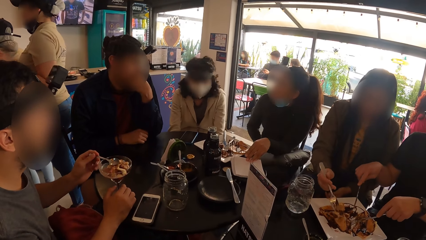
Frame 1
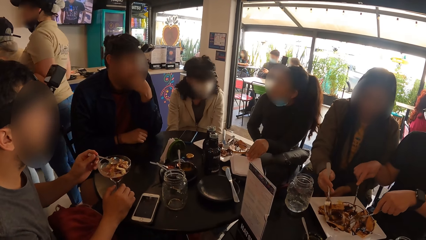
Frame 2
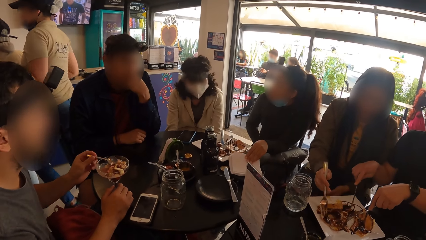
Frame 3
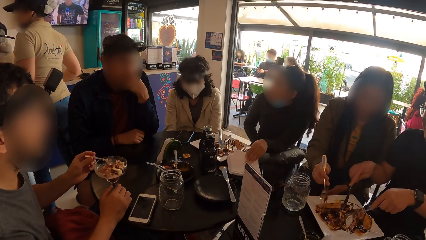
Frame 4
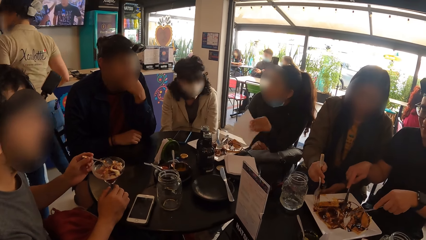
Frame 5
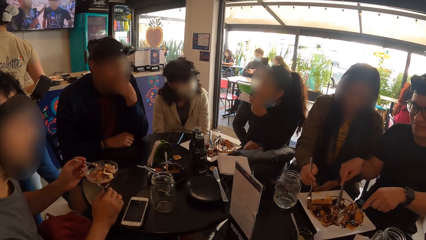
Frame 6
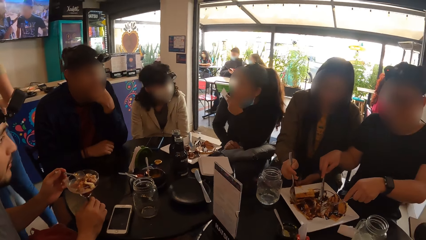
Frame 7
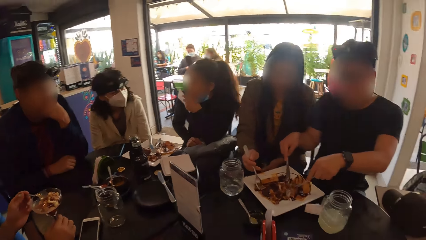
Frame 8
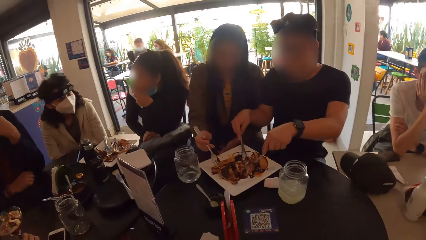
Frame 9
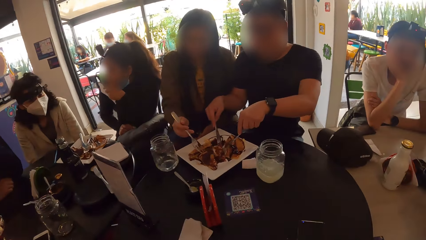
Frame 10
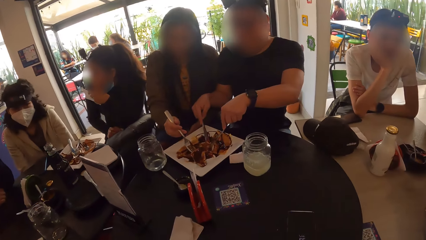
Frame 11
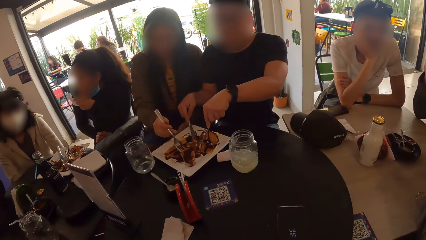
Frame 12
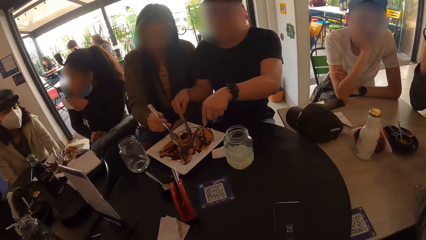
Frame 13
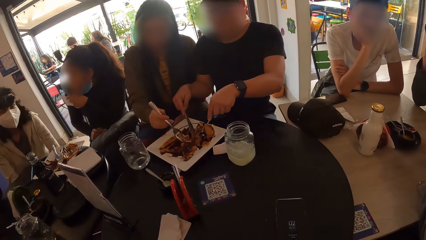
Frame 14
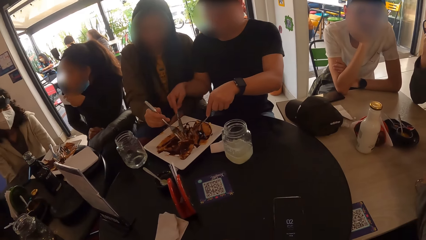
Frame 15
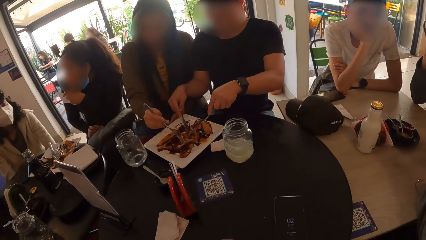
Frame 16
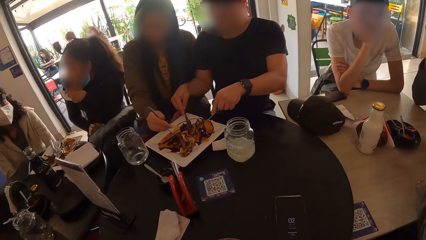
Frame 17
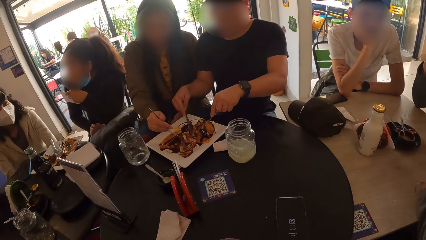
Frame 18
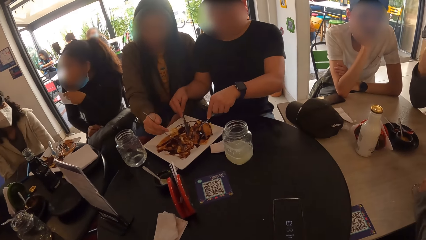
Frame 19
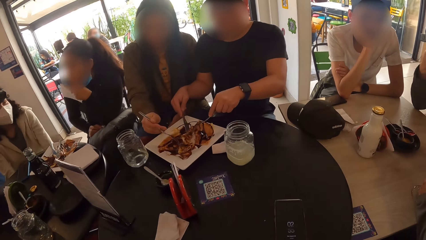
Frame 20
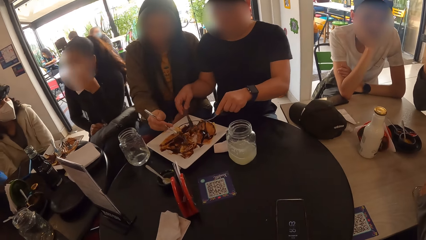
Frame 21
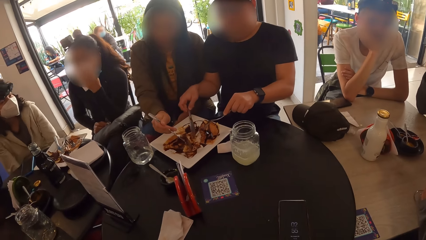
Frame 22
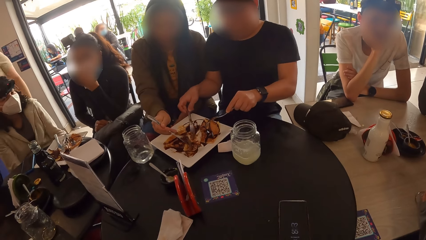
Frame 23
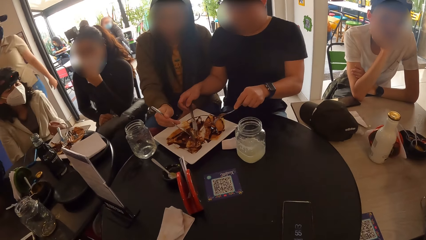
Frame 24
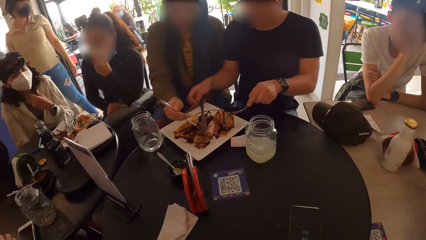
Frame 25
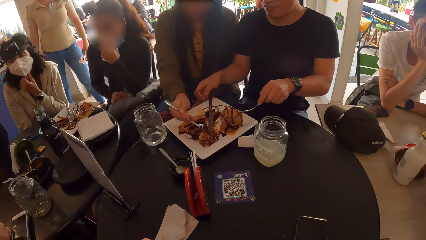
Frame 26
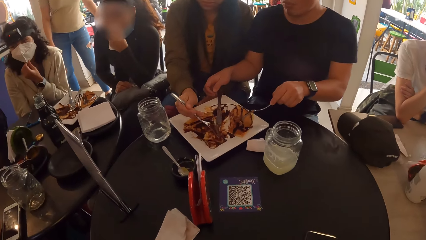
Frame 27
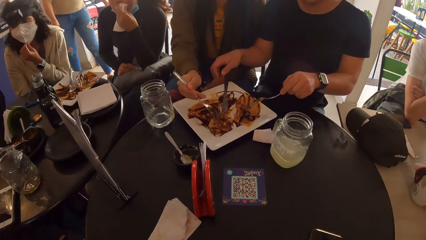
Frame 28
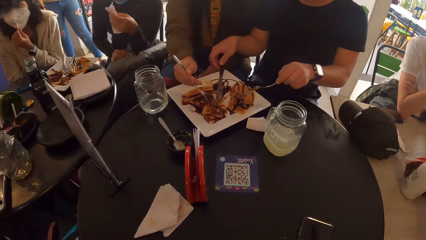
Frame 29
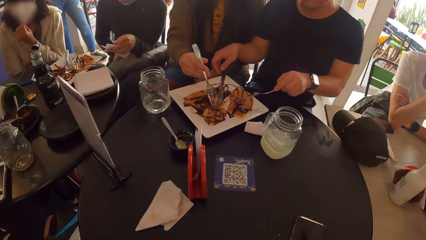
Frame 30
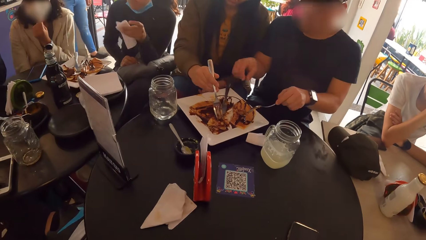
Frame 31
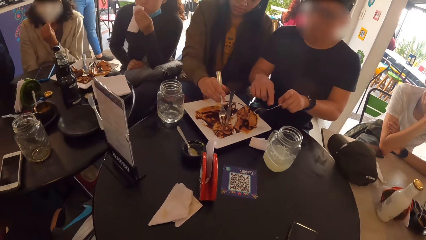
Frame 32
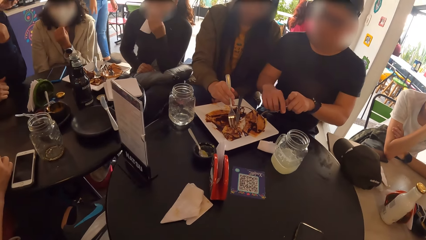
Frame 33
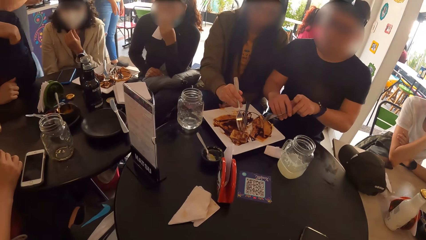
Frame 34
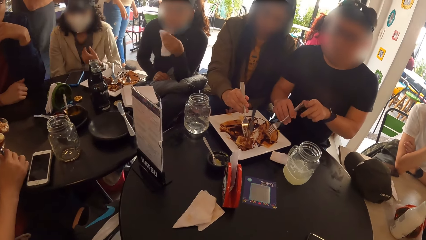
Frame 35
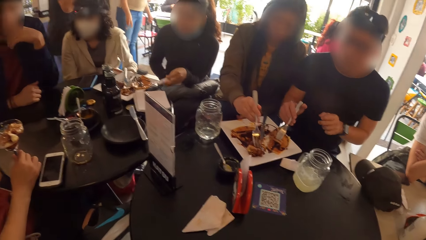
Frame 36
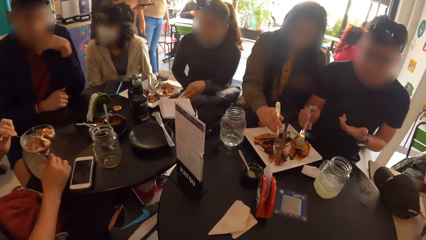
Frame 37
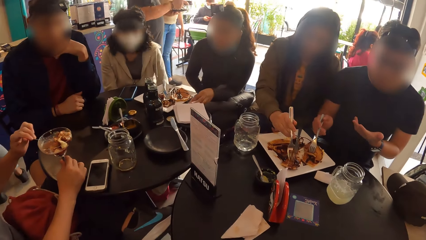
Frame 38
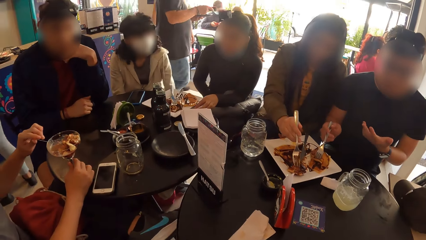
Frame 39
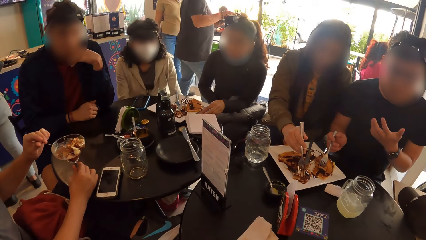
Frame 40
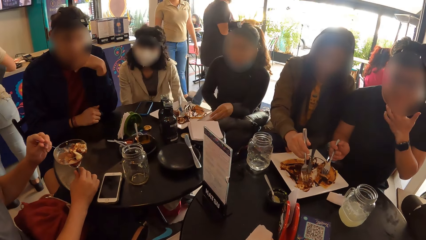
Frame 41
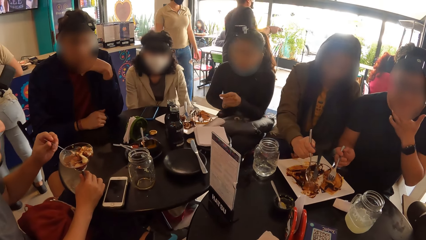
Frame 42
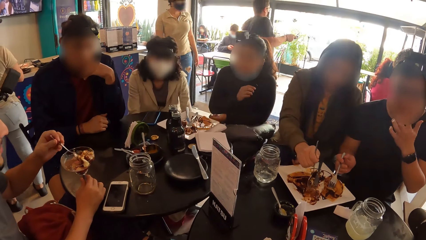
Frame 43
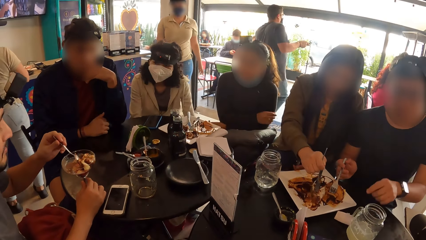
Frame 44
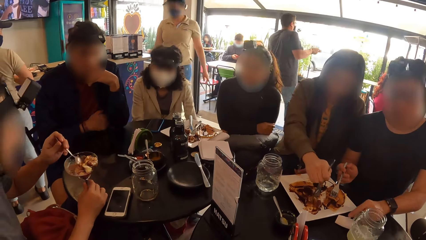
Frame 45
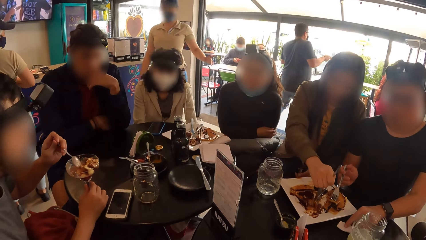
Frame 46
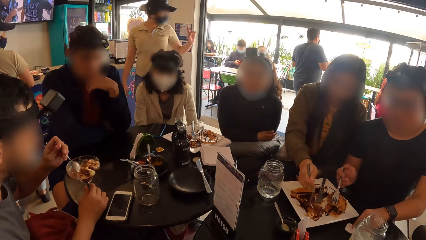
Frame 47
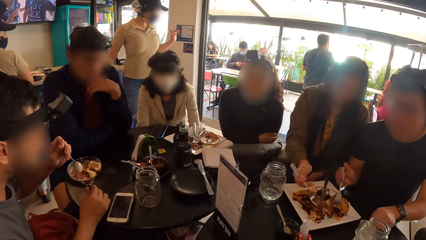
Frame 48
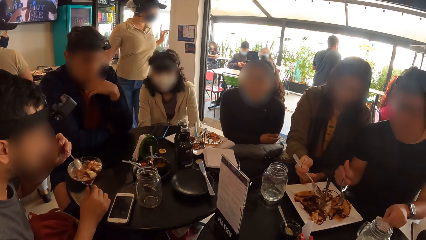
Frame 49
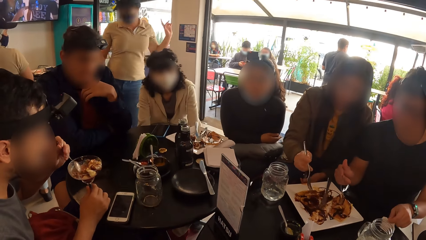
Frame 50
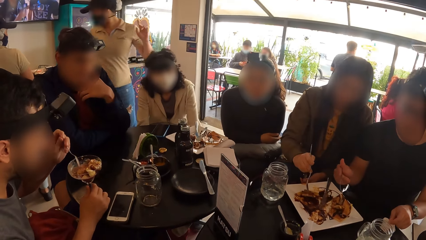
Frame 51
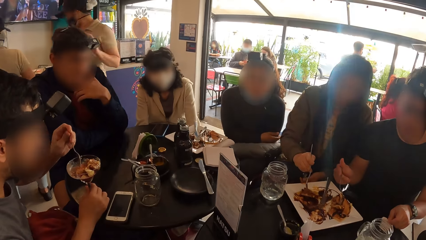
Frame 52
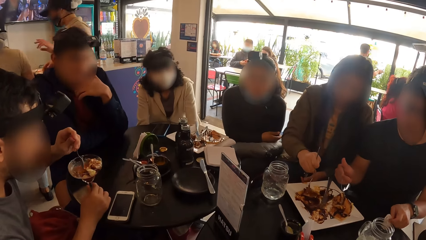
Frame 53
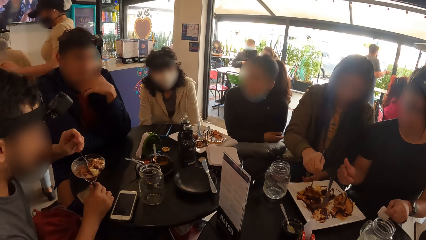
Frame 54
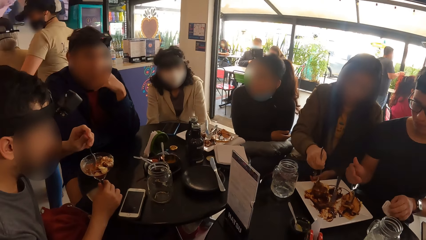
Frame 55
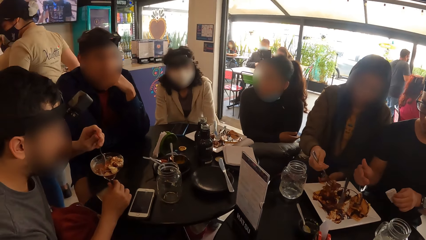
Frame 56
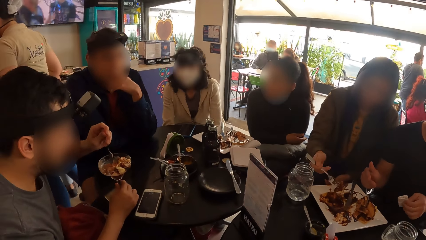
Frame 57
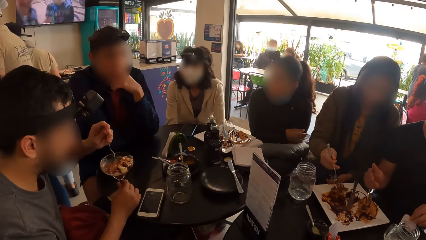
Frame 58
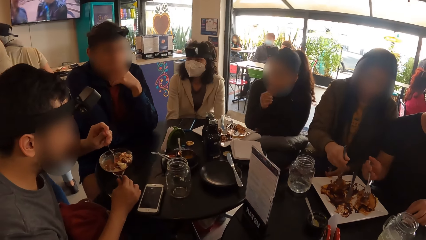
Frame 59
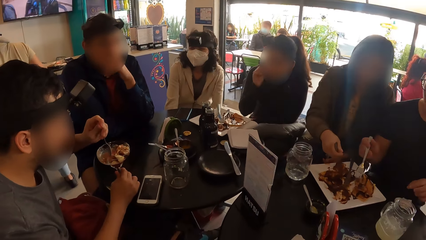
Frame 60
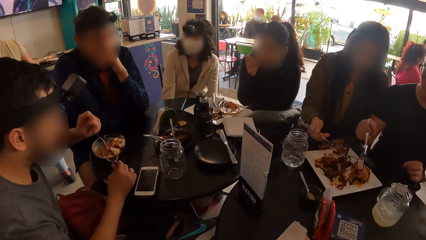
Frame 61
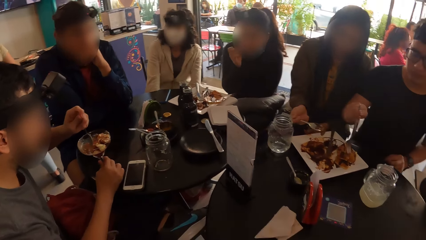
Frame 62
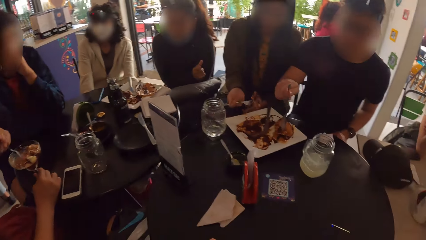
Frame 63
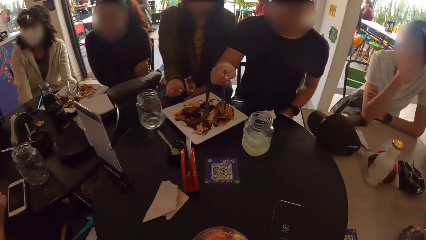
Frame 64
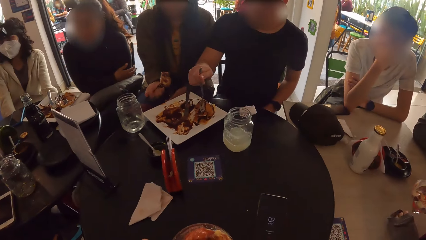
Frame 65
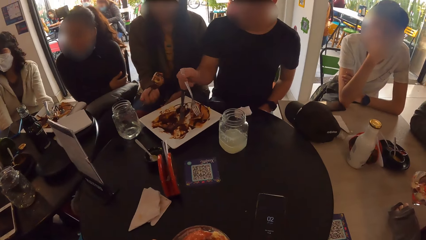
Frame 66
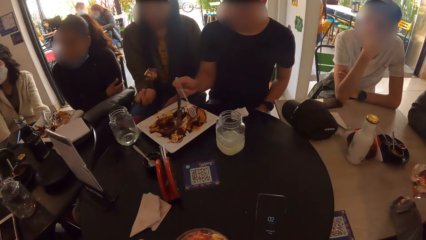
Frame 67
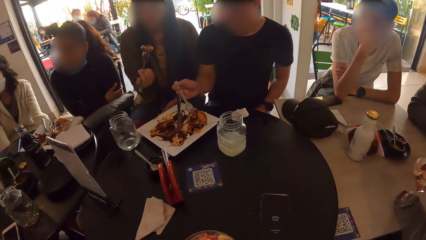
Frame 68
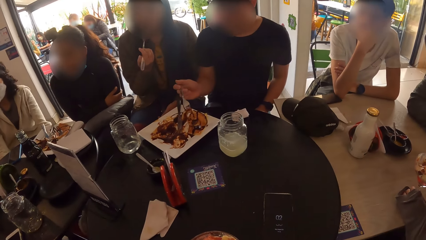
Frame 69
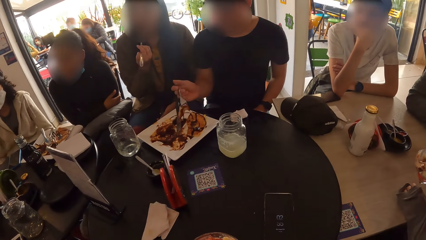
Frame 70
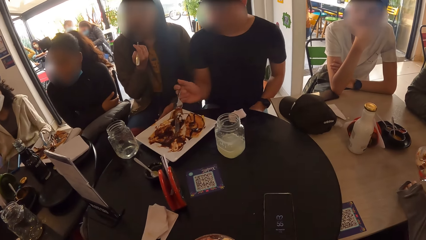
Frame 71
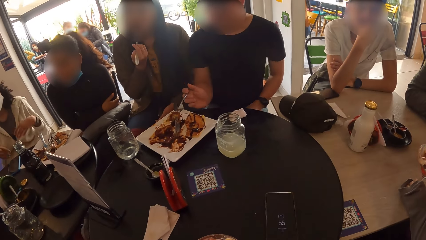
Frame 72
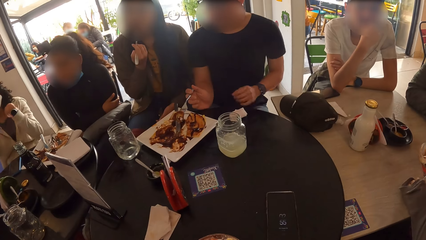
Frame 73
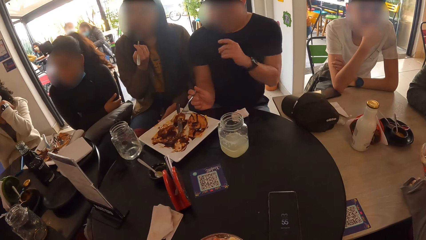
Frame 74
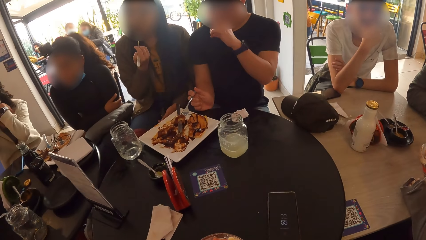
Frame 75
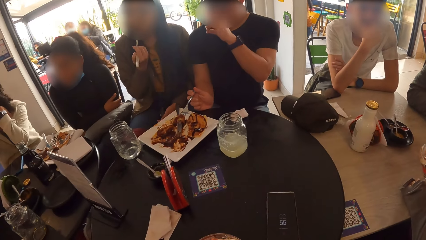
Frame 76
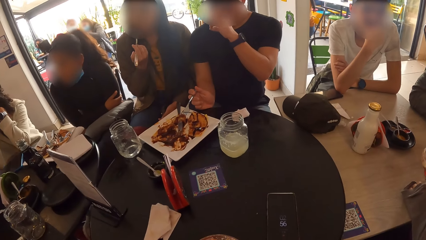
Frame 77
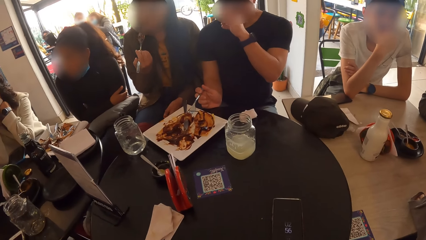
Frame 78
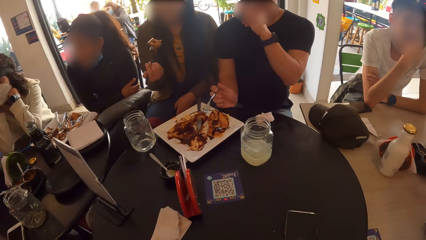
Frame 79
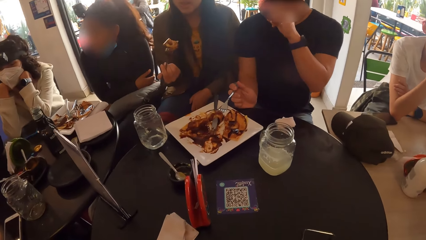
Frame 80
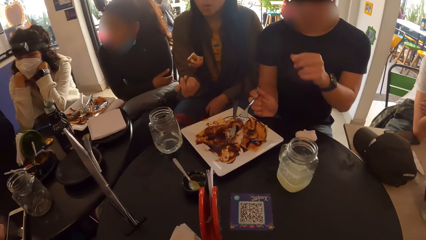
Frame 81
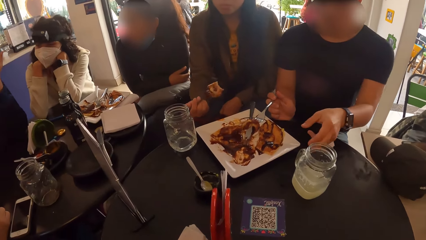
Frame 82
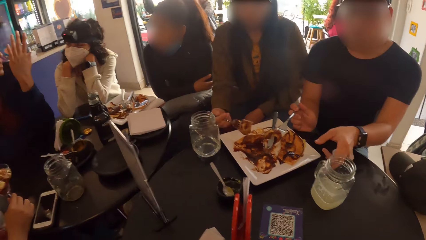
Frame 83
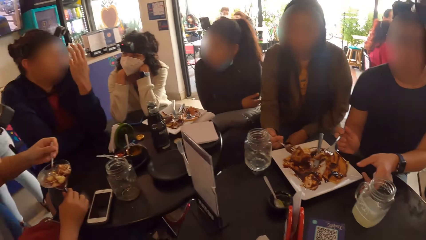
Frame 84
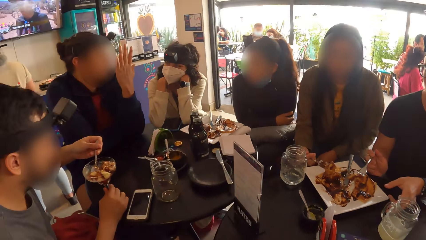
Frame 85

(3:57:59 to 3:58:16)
The woman picks a paper napkin from a pile on the table with her left hand. A person eats. The woman cleans her mouth with the paper napkin in her left hand. A man drops the knife on the plate with his right hand. The woman drops the paper napkin on the table with her left hand. The man licks his left hand. He wipes his left hand on the paper napkin on the table. He picks the paper napkin on the table with his left hand. He drops the paper napkin on the table with his left hand. The woman touches her face with her right hand. Another woman drops both hands on the table. The man touches his face with his left hand. Another man gestures with his left hand.
